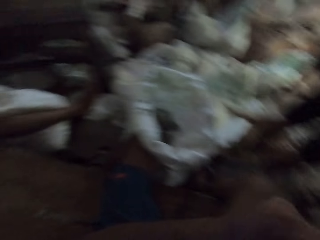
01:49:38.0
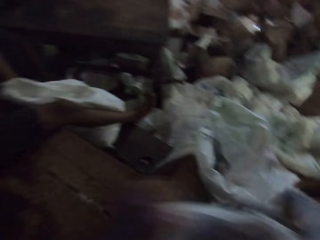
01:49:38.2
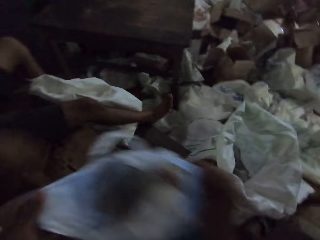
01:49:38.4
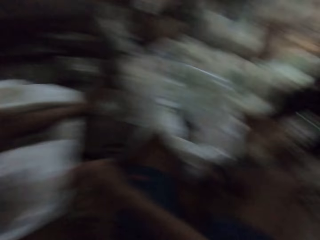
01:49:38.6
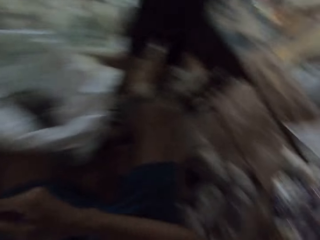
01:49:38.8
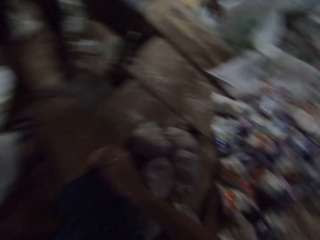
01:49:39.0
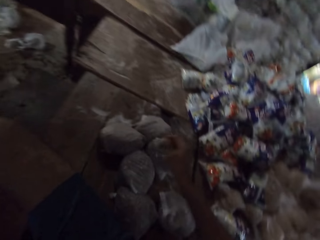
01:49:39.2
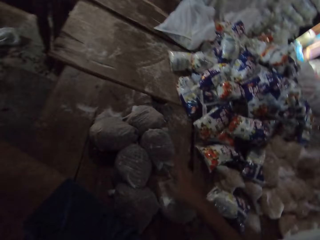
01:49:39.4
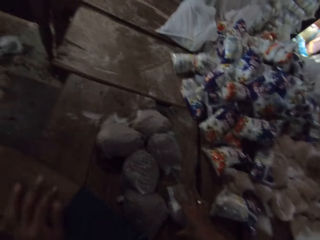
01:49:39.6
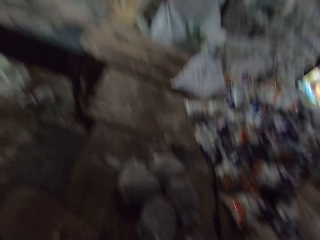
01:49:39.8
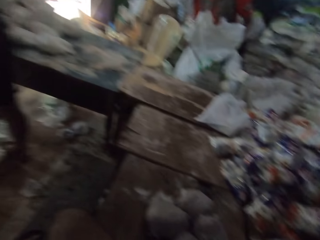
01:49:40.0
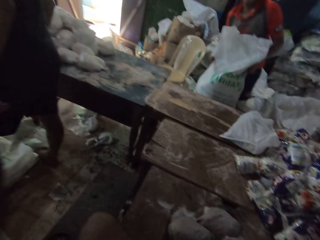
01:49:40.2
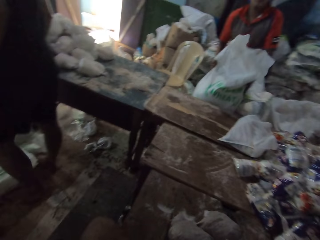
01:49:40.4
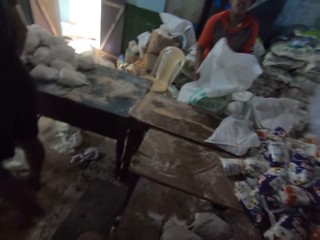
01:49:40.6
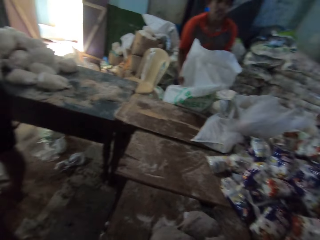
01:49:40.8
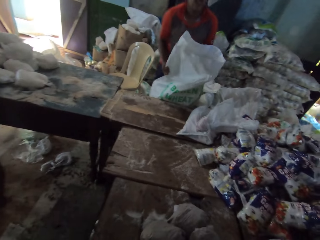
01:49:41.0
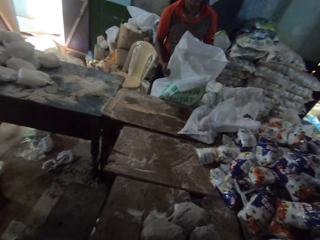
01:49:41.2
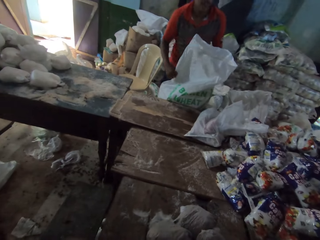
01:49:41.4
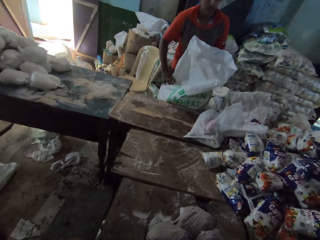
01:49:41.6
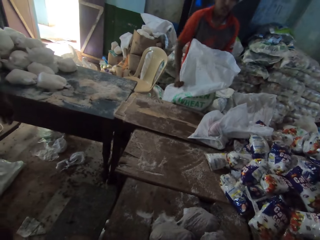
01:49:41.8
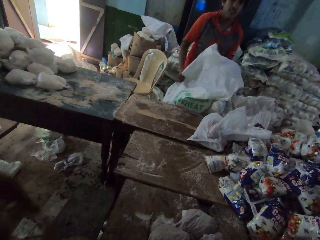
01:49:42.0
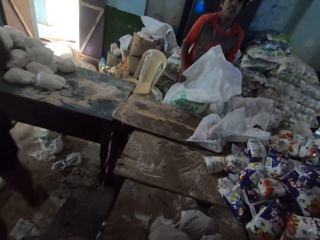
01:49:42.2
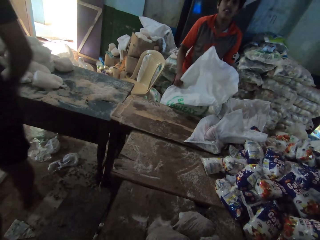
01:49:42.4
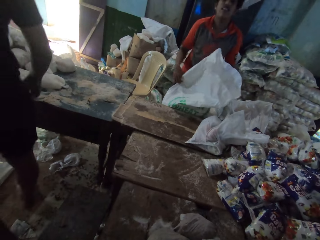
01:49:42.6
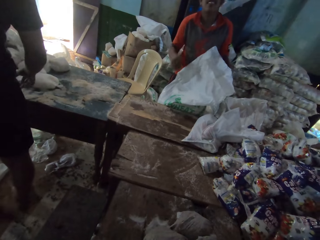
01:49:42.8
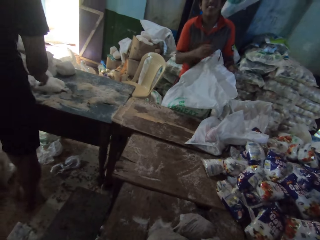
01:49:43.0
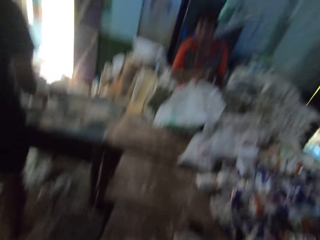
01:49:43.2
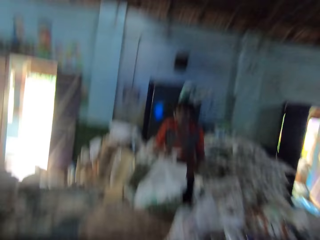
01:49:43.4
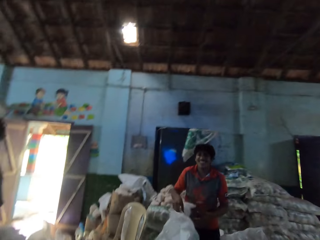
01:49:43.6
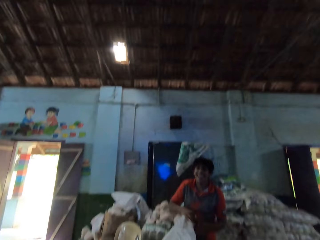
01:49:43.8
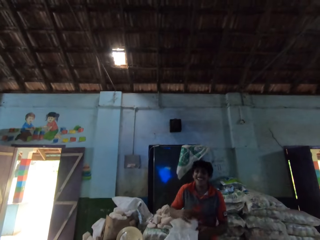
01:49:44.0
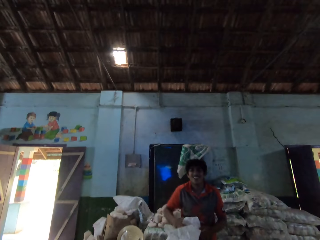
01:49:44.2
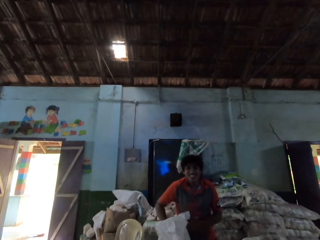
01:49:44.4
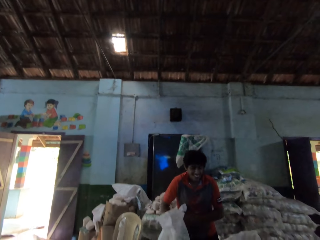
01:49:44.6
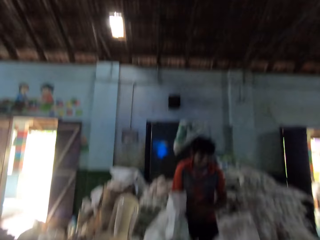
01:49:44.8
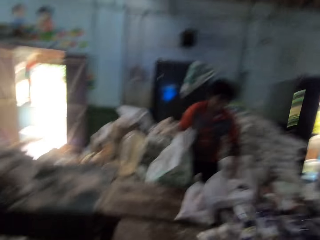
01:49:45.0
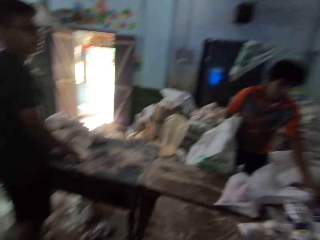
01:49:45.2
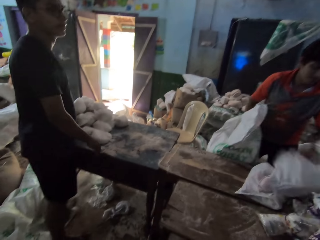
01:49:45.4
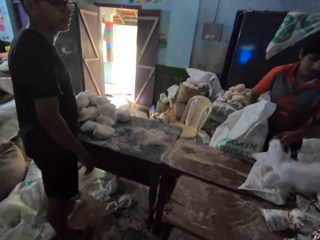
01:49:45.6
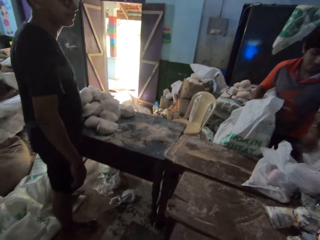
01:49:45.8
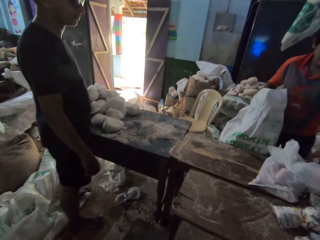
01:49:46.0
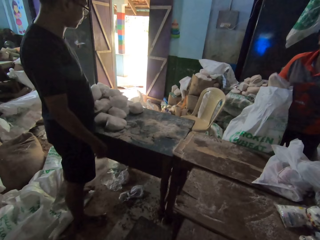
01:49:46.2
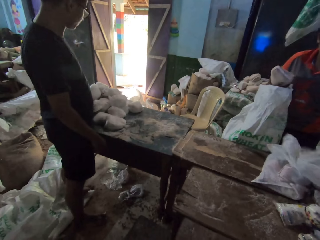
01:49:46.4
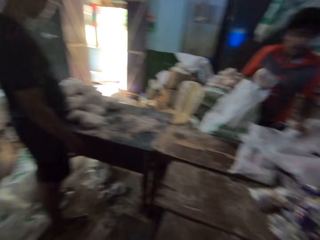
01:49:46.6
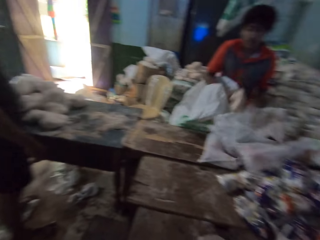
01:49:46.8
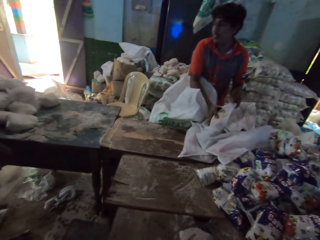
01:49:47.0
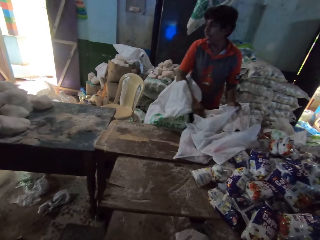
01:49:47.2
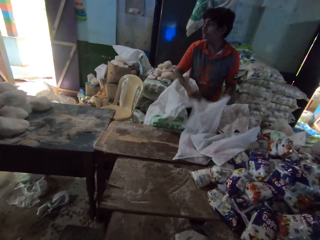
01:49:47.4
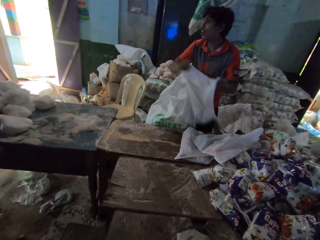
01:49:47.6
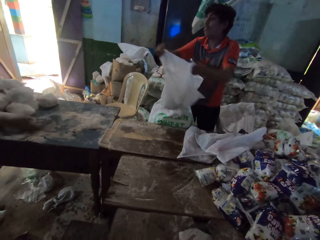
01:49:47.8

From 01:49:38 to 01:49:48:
The camera wearer carries the package with his right hand. He drops the plastic bag on the table with both hands. He touches the bag of cereal on the table with his right hand. He holds the package with his right hand. A man pulls a plastic bag on the table with his left hand. The man picks a bag of cereal from the sack with his right hand, holds the plastic bag on the table with his left hand, and puts the bag of cereal into the plastic bag with his right hand. The camera wearer converses. The man picks the plastic bag from the table with both hands.

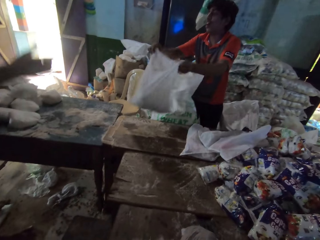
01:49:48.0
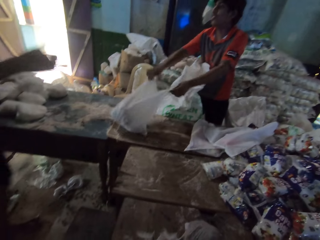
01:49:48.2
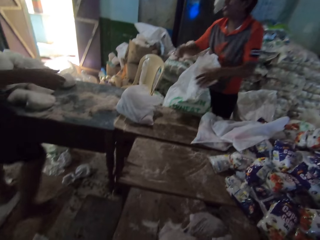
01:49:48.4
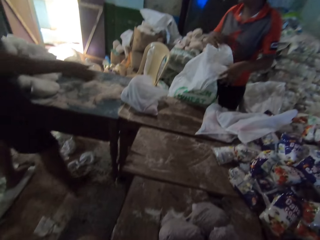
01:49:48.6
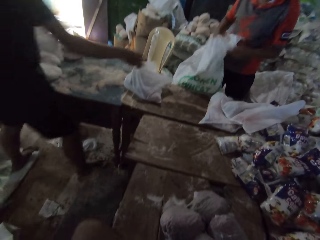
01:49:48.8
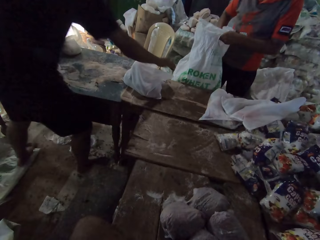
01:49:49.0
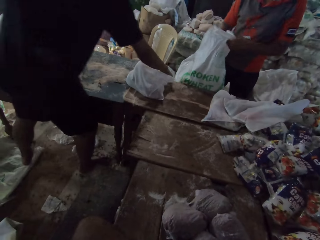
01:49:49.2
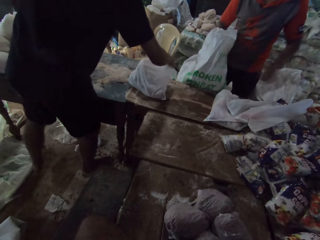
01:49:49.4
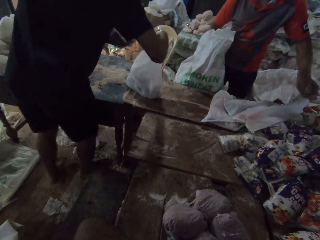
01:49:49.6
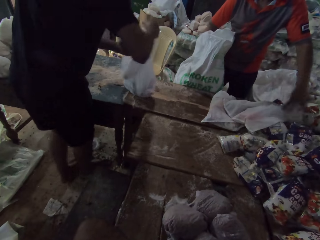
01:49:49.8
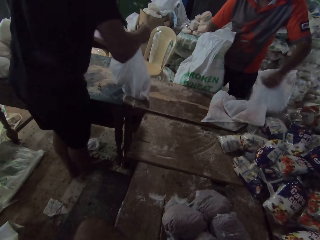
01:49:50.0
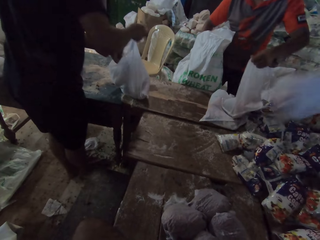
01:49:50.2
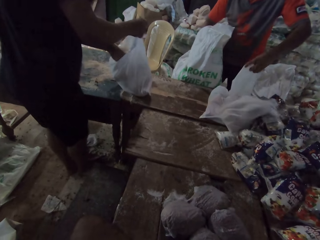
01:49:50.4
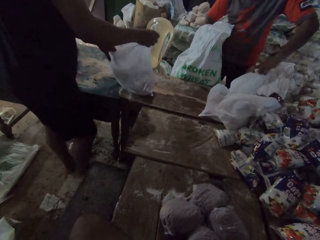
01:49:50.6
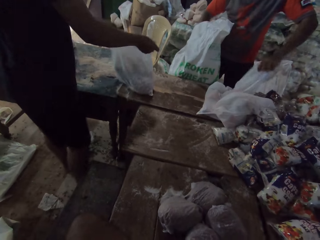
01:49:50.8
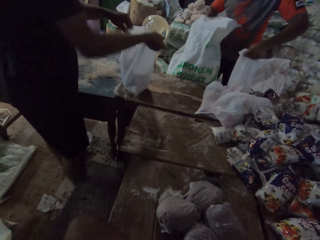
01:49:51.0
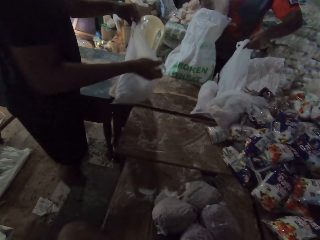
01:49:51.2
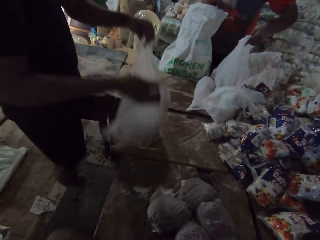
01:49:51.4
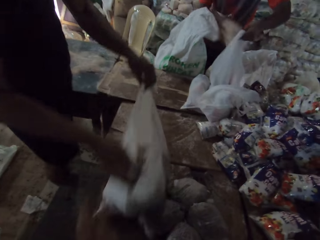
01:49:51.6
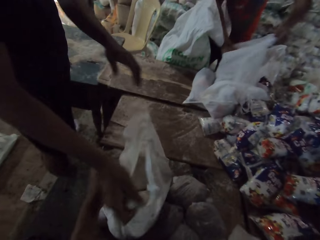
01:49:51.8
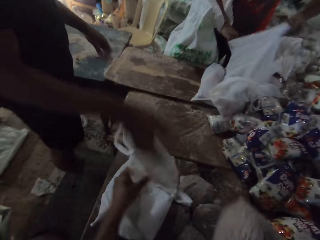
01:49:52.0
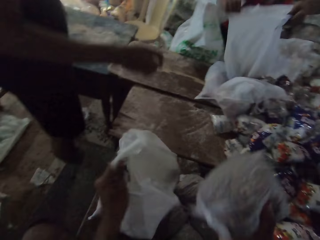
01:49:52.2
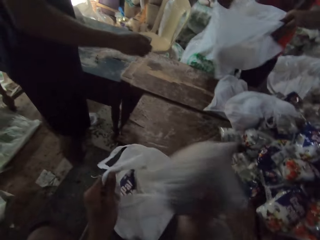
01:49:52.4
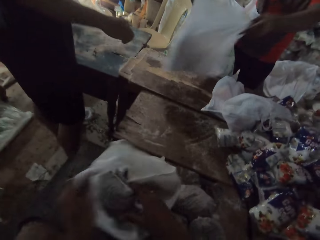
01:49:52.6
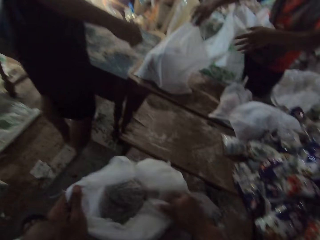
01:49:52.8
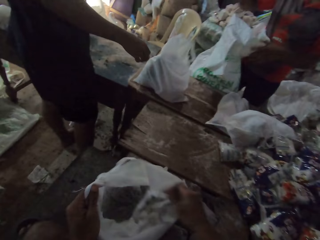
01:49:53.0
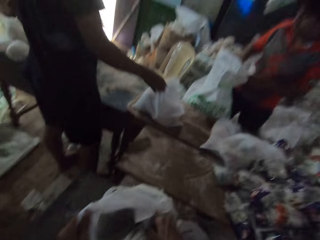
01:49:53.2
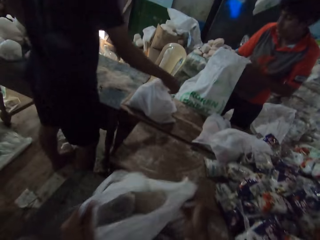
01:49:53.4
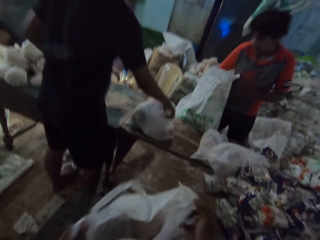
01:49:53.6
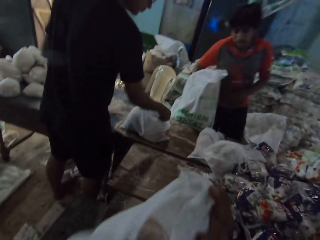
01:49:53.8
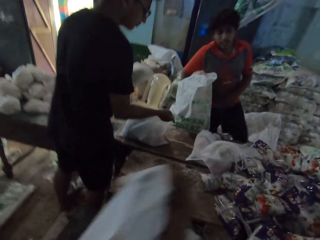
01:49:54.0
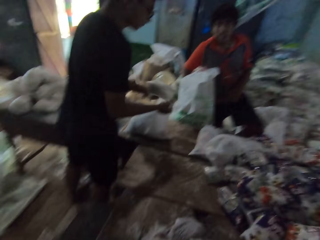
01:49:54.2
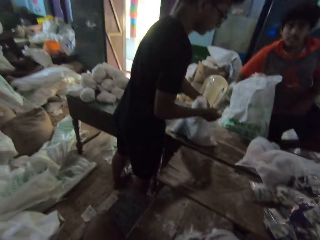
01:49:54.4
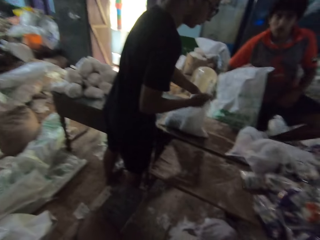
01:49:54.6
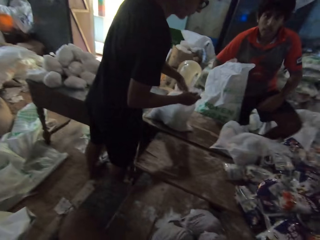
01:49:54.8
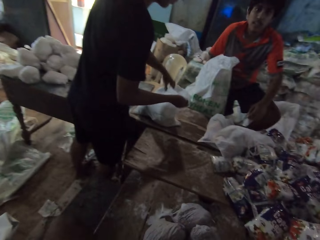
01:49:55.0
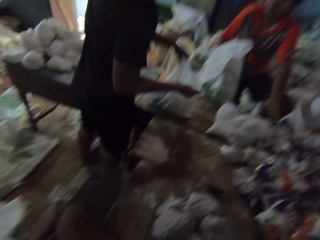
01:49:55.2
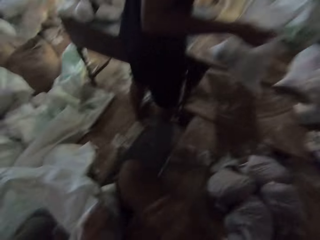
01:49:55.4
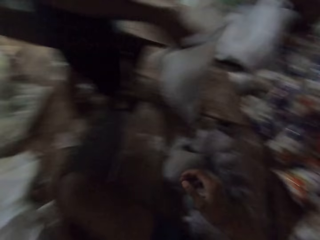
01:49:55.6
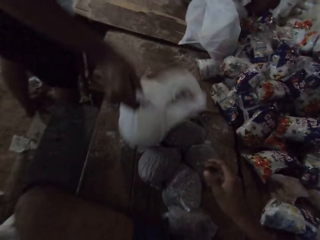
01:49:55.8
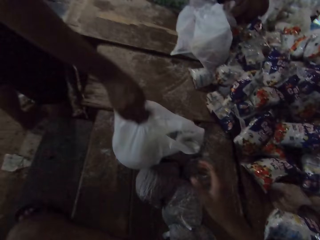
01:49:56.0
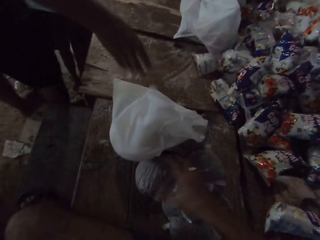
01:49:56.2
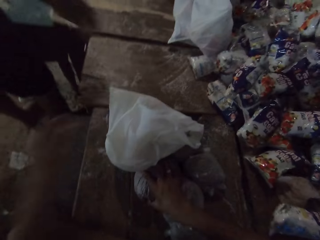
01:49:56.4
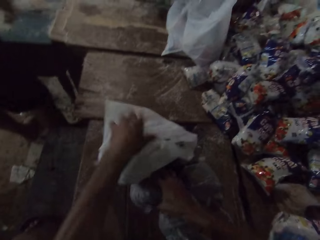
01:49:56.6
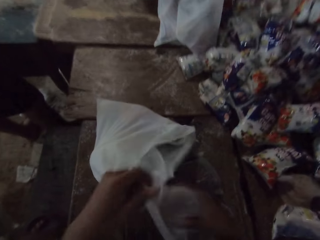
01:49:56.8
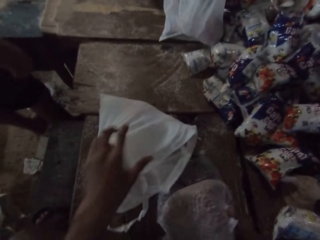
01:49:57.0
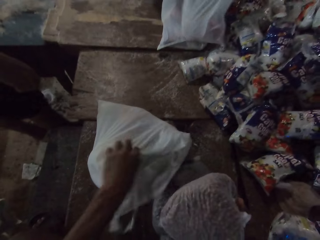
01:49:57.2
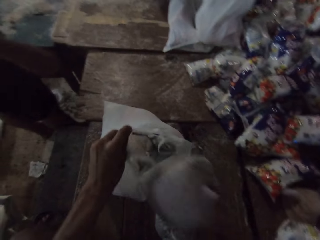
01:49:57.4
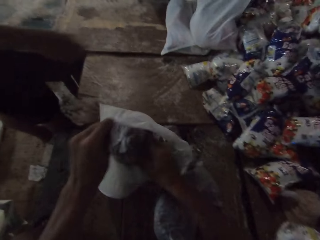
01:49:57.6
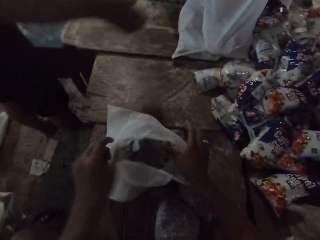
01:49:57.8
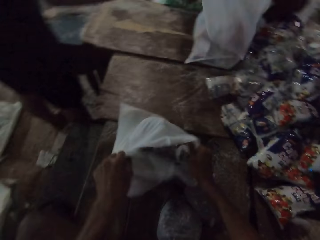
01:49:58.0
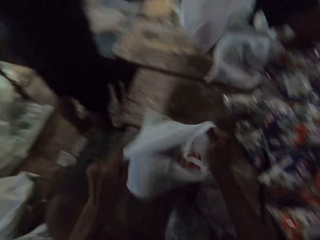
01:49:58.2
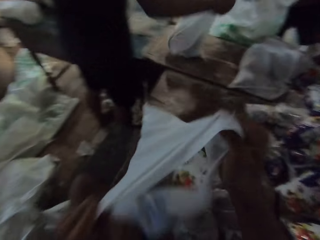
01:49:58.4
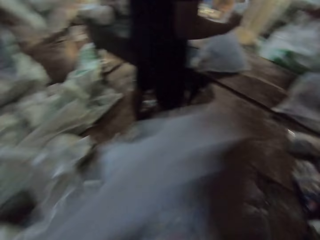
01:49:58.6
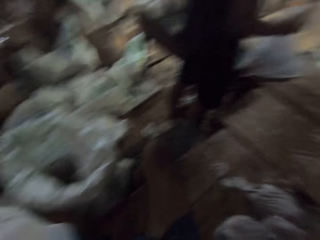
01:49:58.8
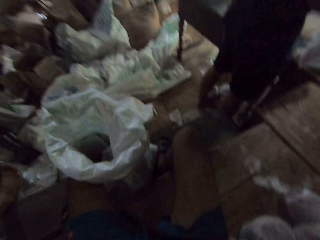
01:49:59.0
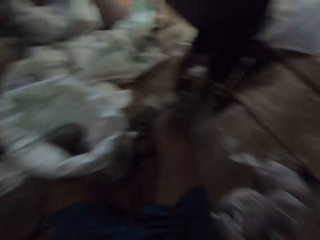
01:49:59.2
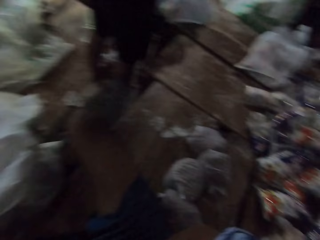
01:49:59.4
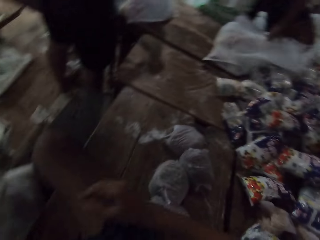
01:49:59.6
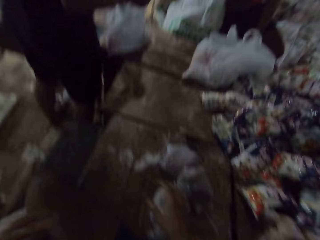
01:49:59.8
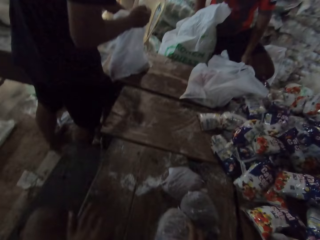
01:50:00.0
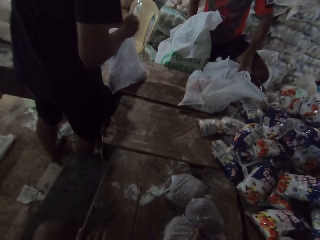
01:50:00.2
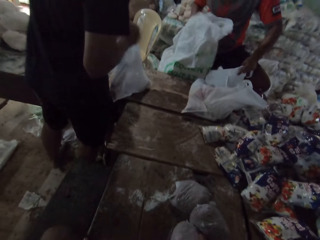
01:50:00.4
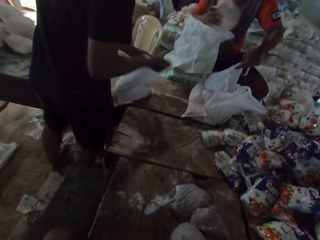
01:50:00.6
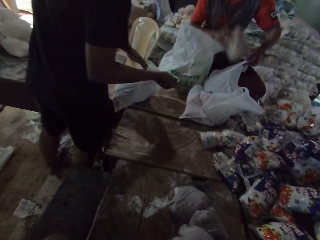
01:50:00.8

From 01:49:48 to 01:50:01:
A man drops the plastic bag on the table with both hands. Another man holds the plastic bag on the table with his left hand. The first man holds a plastic bag on the table with his right hand. The other man picks the plastic bag from the table with both hands. The first man picks a bag of cereal from the sack with his right hand. The other man drops the plastic bag on the table with both hands. The first man puts the bag of cereal into the plastic bag with his right hand. The camera wearer holds the plastic bag on the table with his left hand. The first man picks the plastic bag from the table with both hands. The camera wearer puts the bag of cereal into the plastic bag with his right hand. The first man drops the plastic bag on the table with both hands. The camera wearer picks the plastic bag from the table with both hands. The other man holds the plastic bag on the table with his right hand. The camera wearer carries the nylon bag with both hands. The other man puts a bag of cereal into the plastic bag with his right hand and picks the plastic bag from the table with both hands. The camera wearer puts the carrier bag on top of the table. The other man drops the plastic bag on the table with both hands. The camera wearer picks the bag of cereal from the table with his right hand, holds the plastic bag on the table with his left hand, and puts the bag of cereal into the plastic bag with his right hand. The other man picks a plastic bag from the table with his right hand. The camera wearer picks the plastic bag from the table with both hands. The other man drops the plastic bag on the table with his right hand. The camera wearer carries the nylon bag with both hands and puts the carrier bag on top of the table. He holds the package with his right hand and picks the bag of cereal from the table with his right hand. The first man holds a plastic bag on the table with his left hand and picks a bag of cereal from the sack with his right hand.
